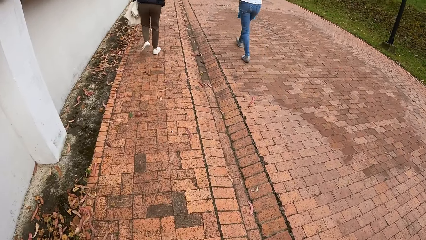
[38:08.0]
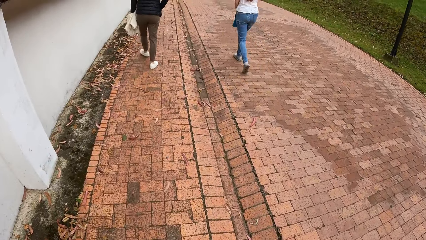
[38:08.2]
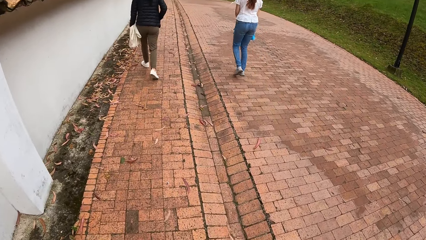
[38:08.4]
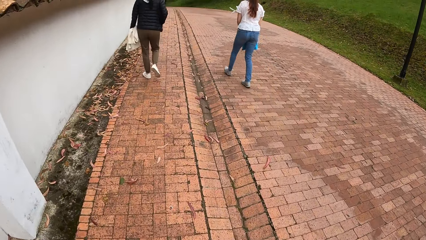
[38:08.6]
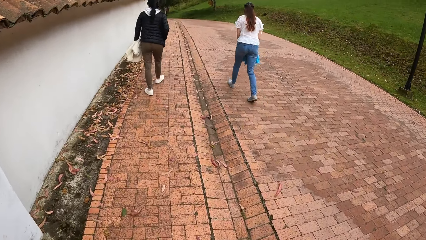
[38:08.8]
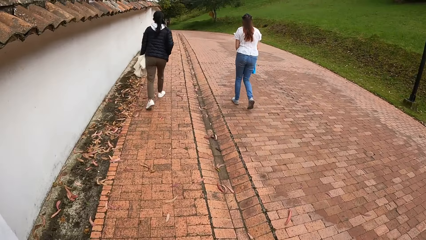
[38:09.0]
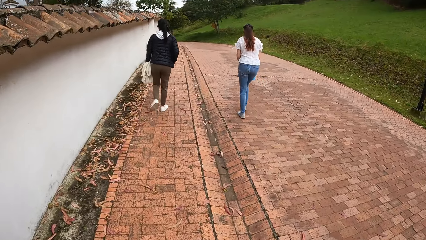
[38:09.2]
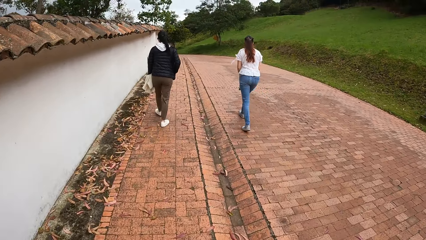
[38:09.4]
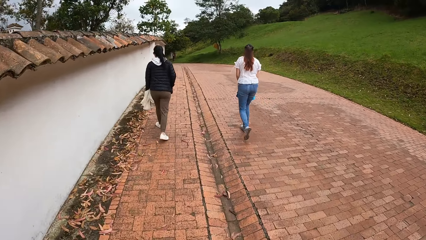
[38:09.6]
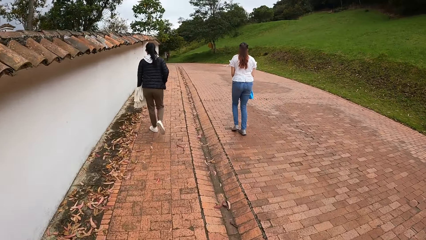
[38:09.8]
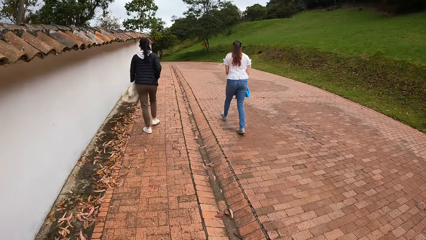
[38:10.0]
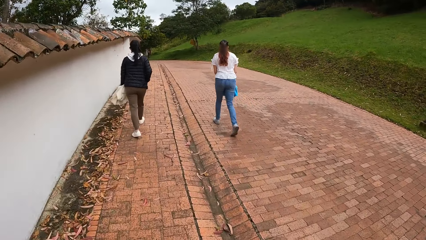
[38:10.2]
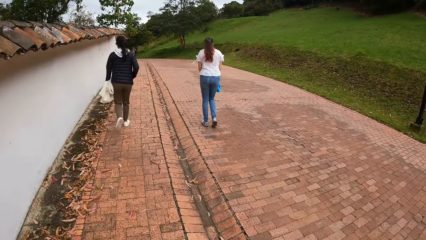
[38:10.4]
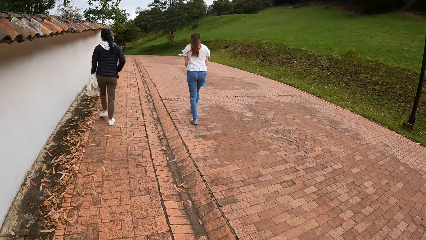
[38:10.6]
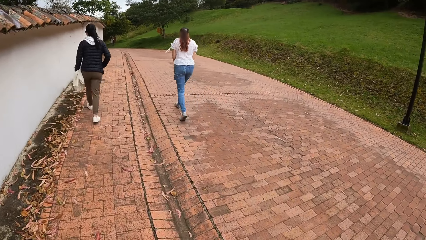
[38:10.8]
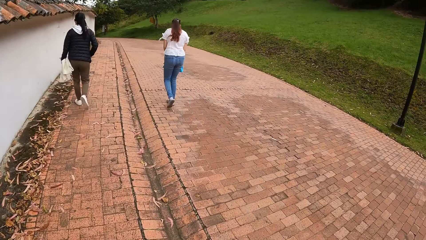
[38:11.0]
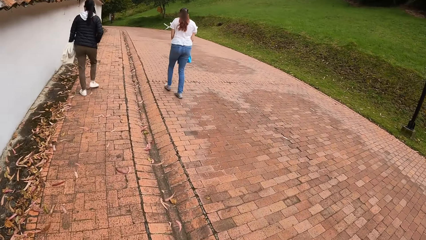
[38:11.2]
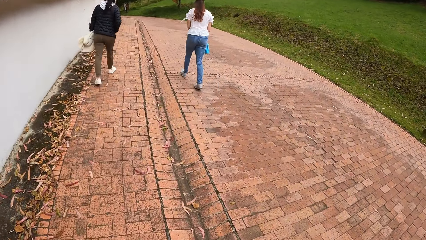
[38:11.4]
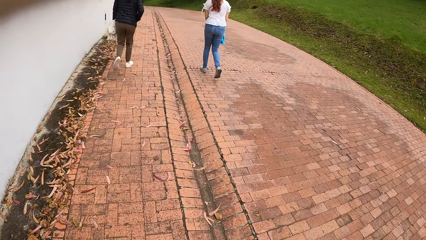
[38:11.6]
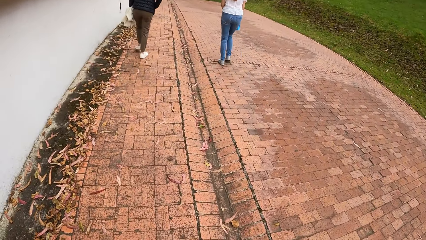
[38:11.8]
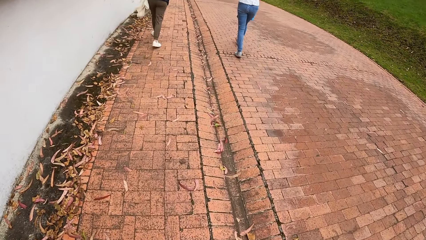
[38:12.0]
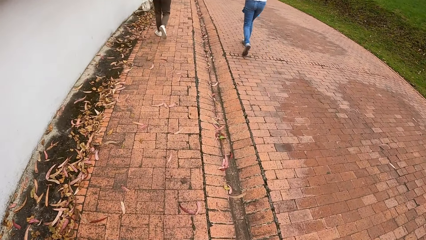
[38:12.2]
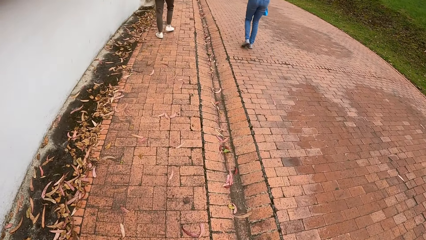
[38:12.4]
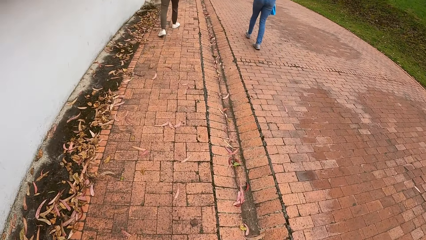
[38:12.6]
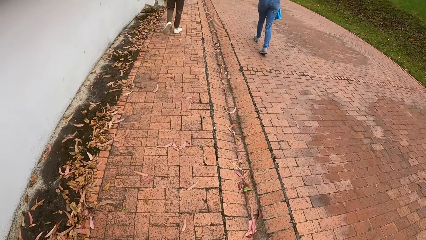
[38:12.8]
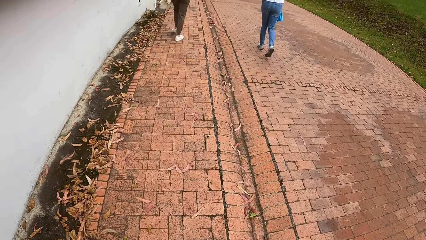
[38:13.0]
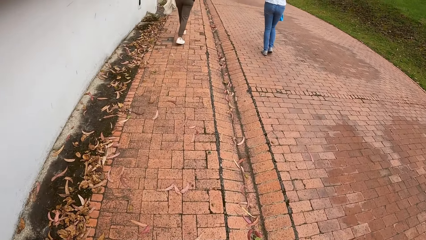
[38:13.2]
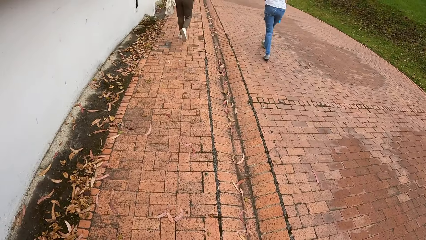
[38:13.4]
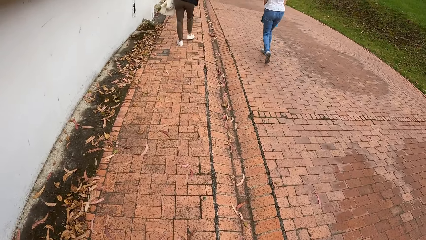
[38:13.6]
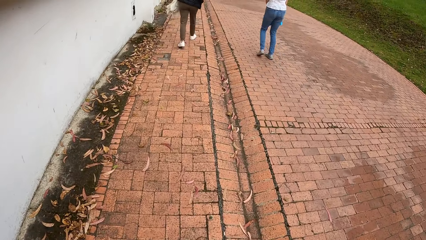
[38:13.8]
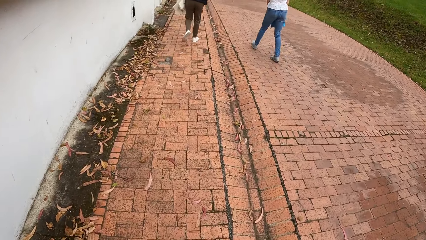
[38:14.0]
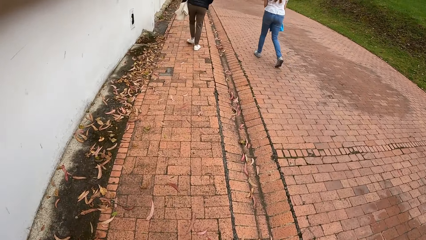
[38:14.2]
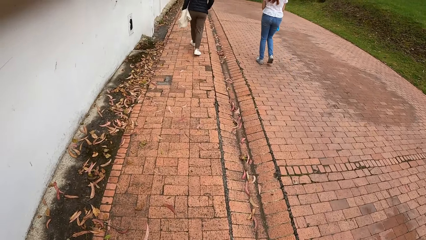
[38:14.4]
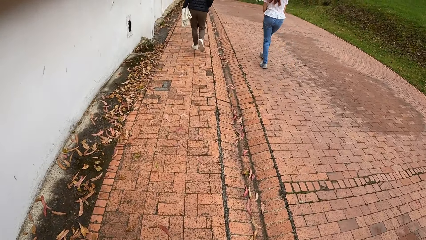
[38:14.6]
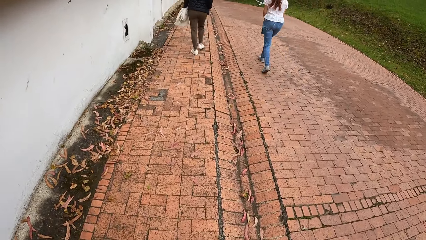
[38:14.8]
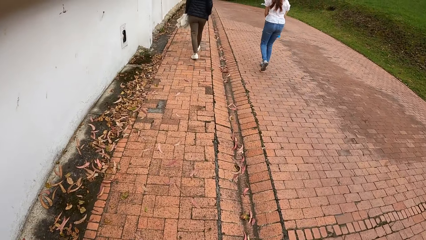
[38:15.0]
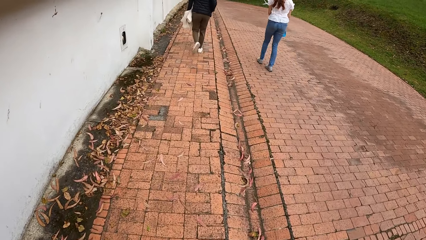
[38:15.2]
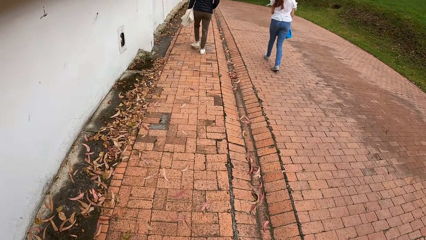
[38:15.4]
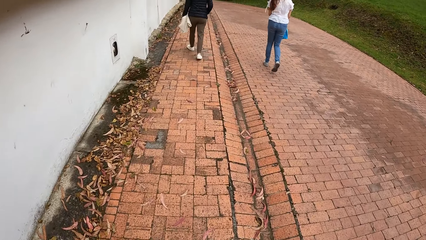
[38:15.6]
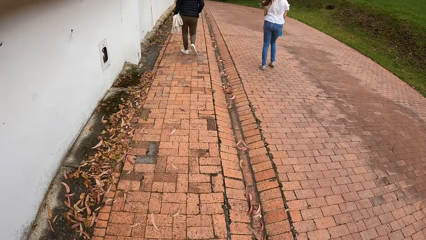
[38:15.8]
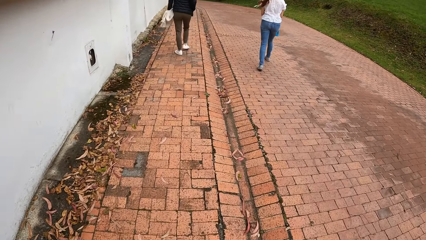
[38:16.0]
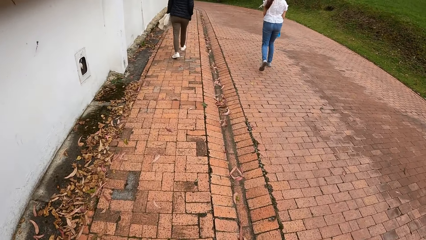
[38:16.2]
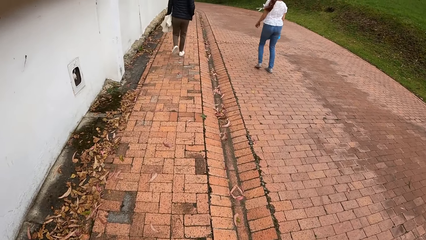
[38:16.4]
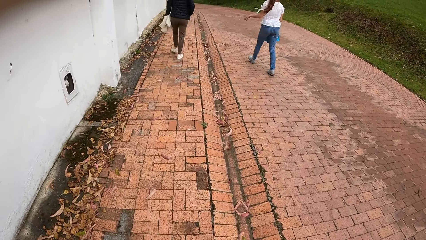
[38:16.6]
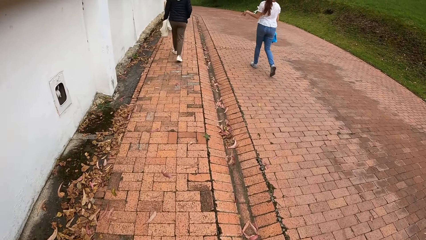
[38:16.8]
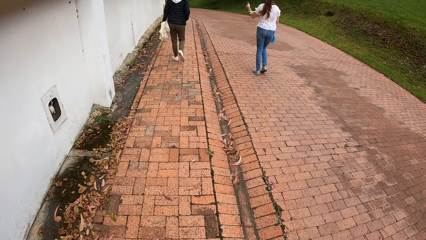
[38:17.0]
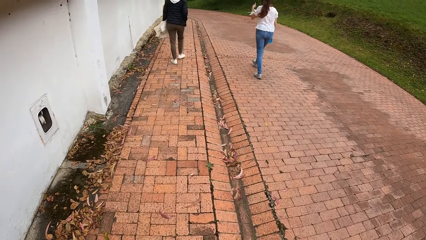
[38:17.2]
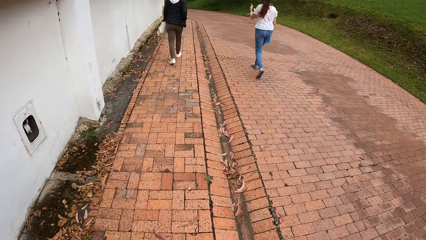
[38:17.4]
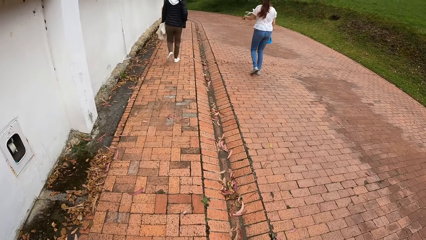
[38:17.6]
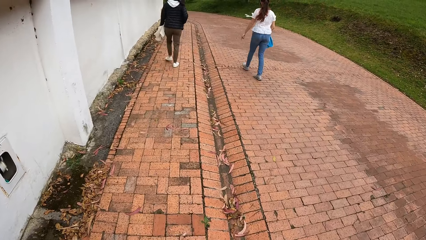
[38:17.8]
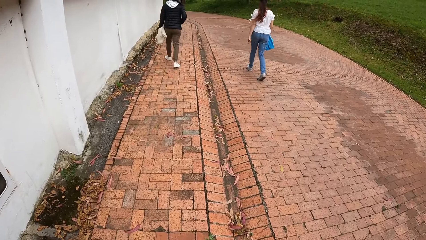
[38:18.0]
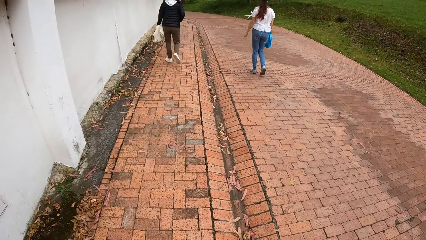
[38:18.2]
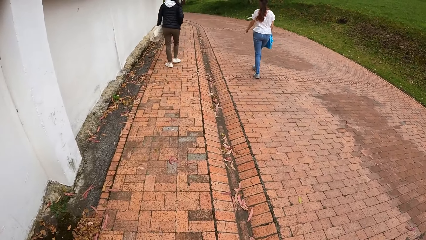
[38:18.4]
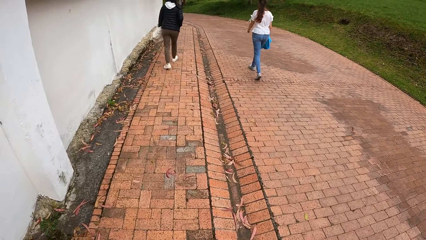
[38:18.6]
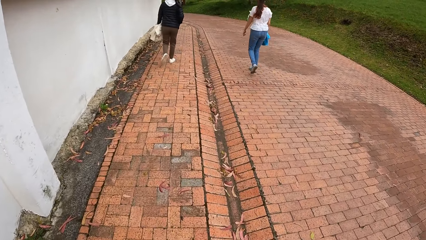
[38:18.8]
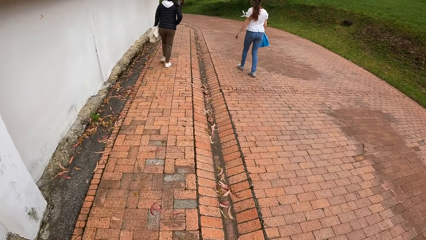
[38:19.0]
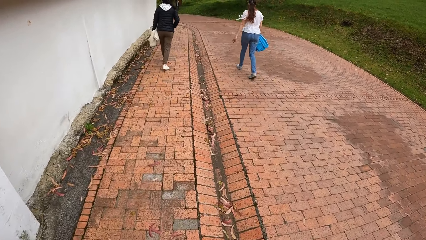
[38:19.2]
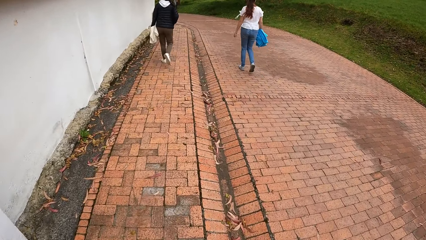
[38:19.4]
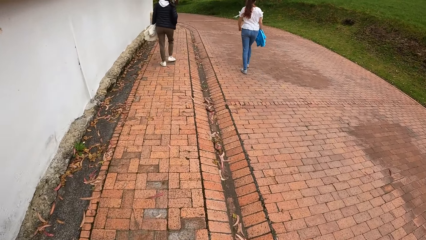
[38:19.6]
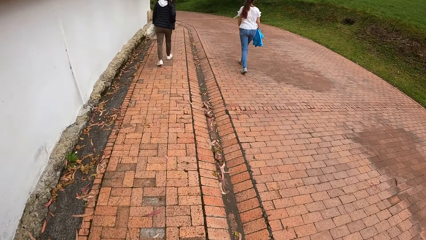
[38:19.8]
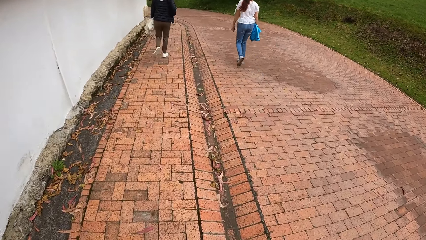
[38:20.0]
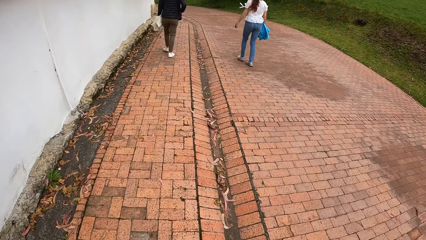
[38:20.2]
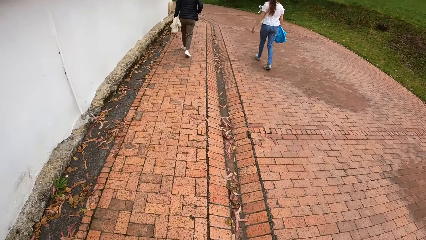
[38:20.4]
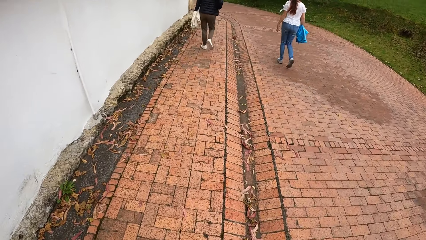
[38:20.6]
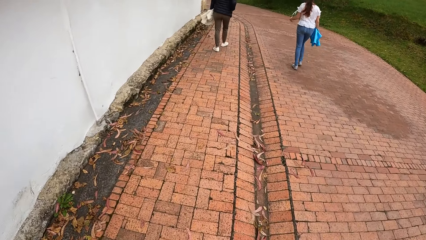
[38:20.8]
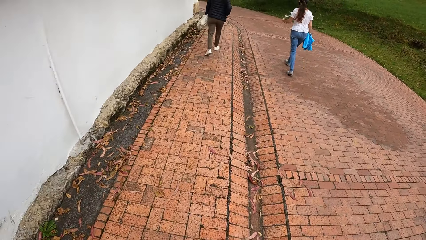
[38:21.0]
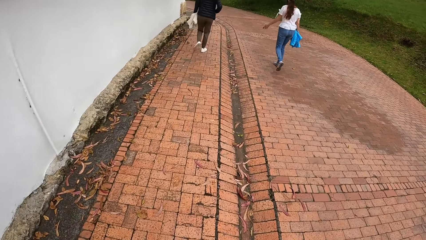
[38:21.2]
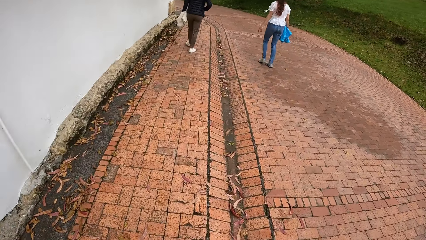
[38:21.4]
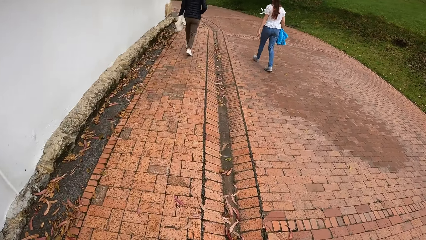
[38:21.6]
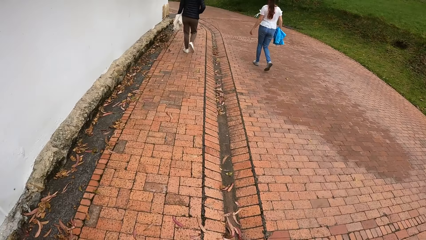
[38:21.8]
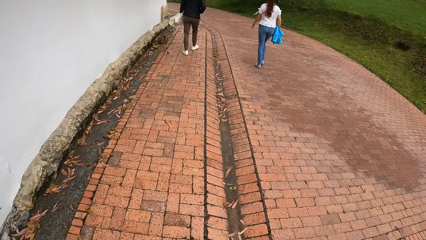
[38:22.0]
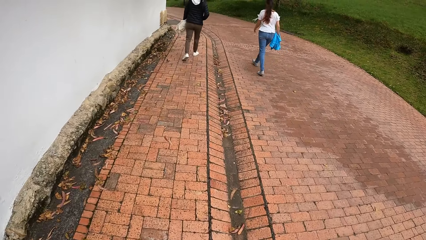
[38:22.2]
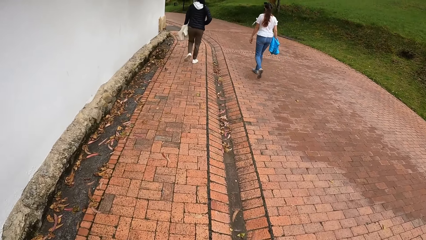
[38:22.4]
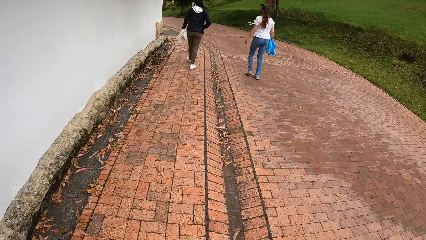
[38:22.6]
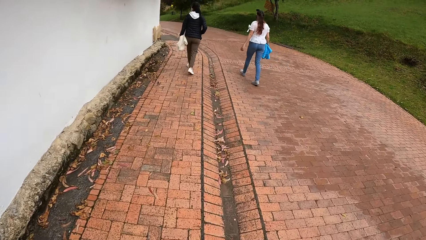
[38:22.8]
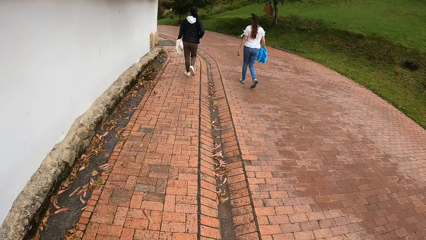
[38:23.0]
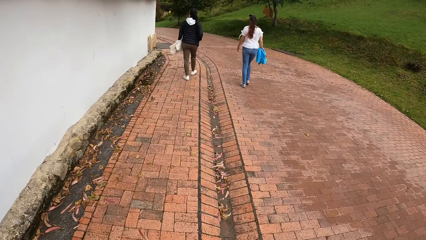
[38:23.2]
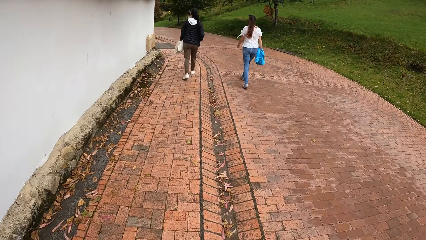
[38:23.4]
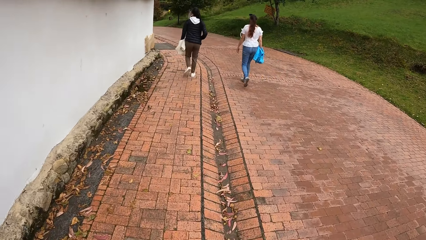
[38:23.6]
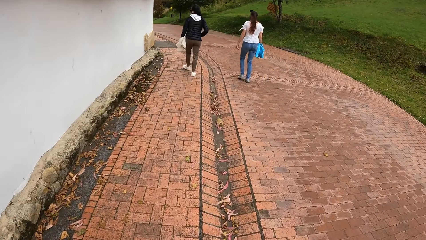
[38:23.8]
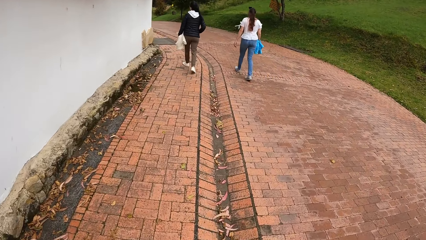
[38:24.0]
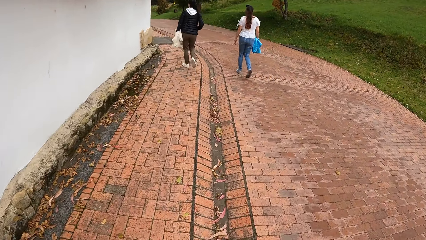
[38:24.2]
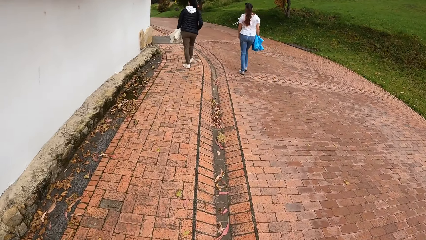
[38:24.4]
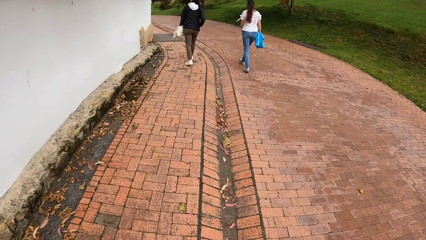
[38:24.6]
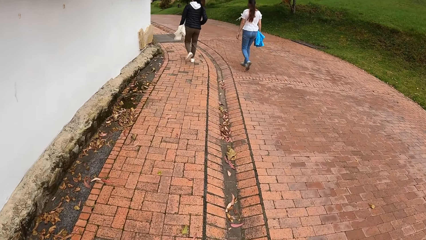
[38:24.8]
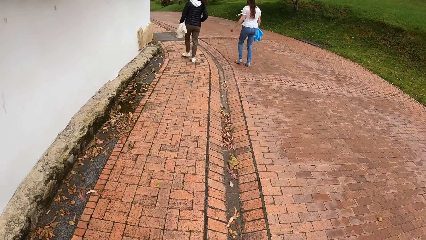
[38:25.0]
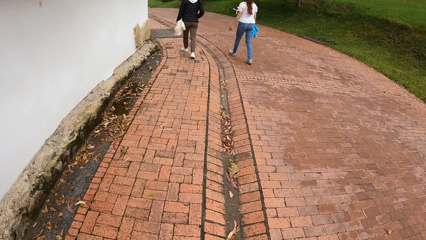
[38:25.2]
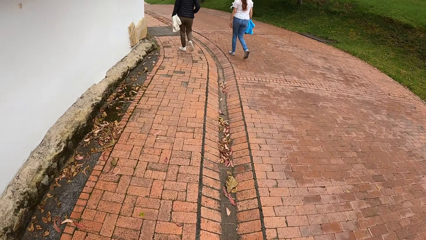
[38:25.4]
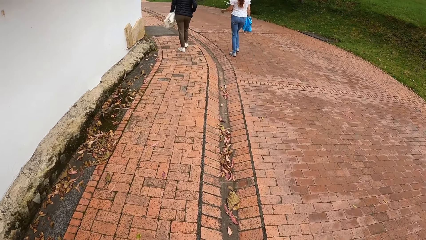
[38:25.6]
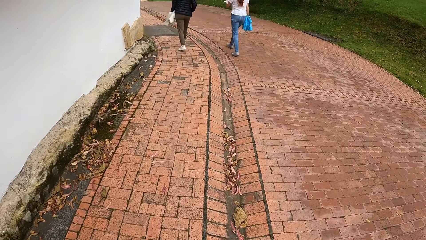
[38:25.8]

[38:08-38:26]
A woman converses with another woman. The women walk along the pathway. The camera wearer walks along the pathway.
